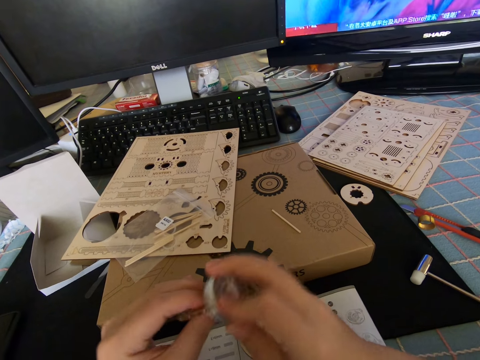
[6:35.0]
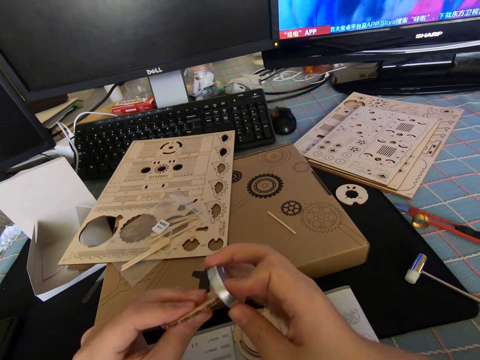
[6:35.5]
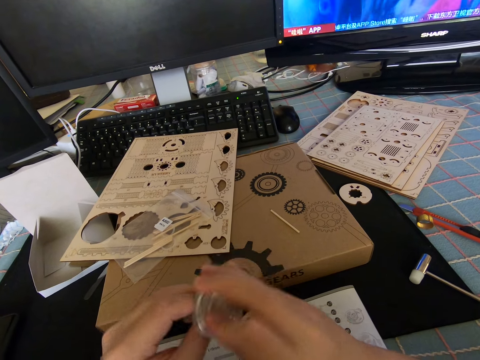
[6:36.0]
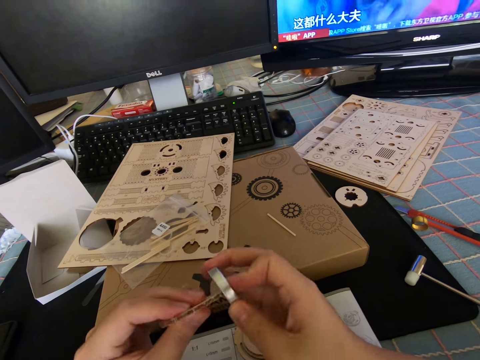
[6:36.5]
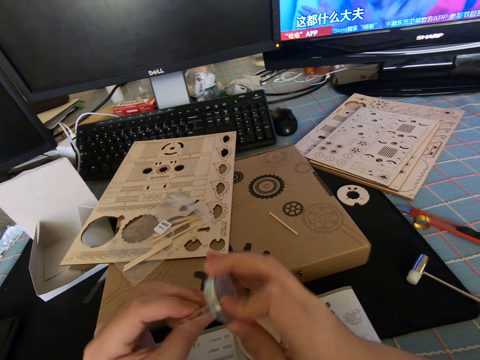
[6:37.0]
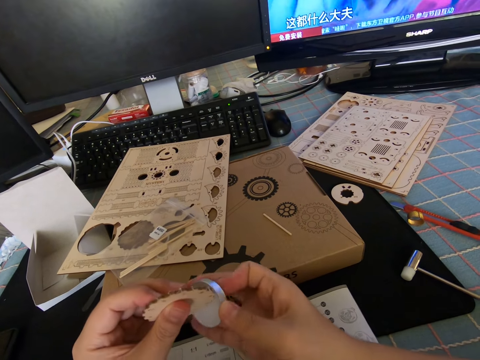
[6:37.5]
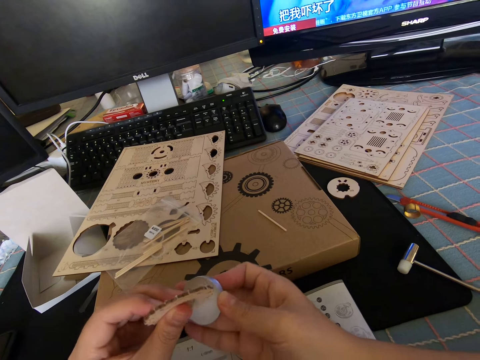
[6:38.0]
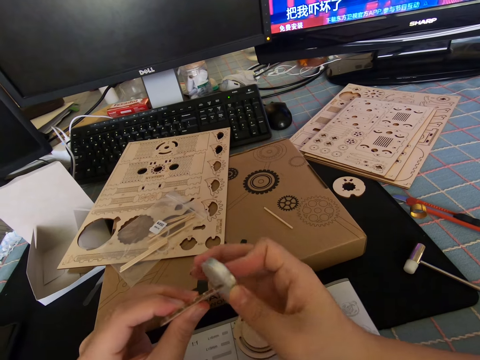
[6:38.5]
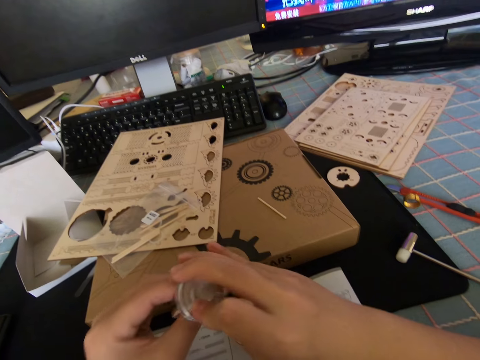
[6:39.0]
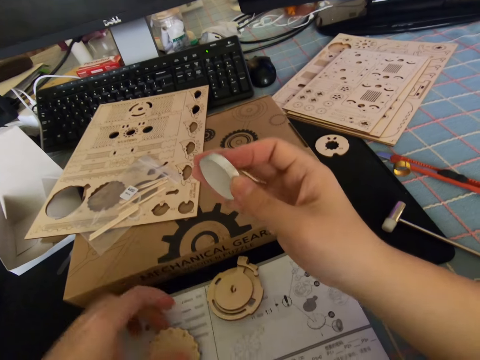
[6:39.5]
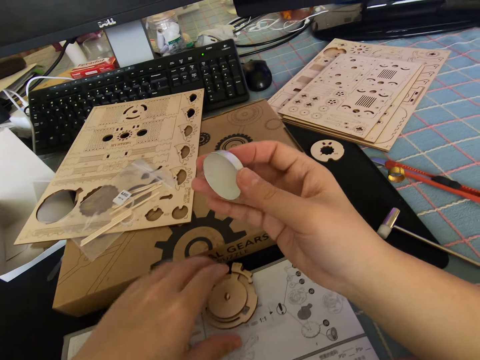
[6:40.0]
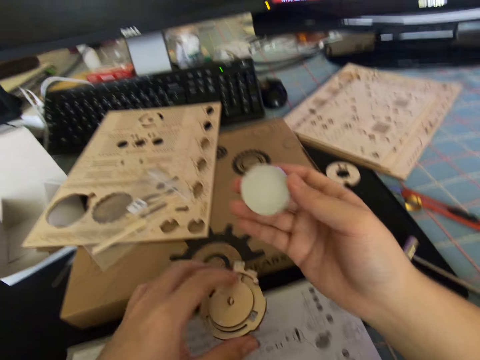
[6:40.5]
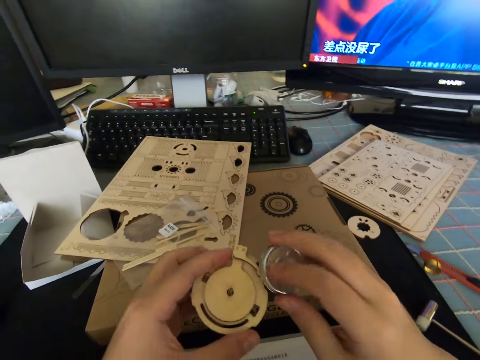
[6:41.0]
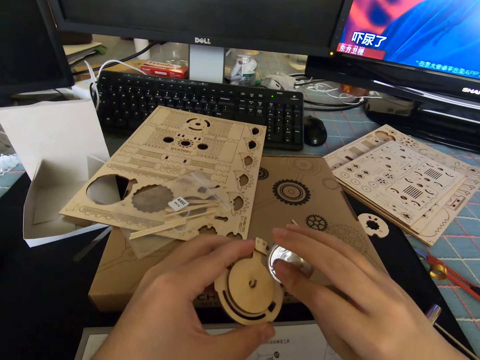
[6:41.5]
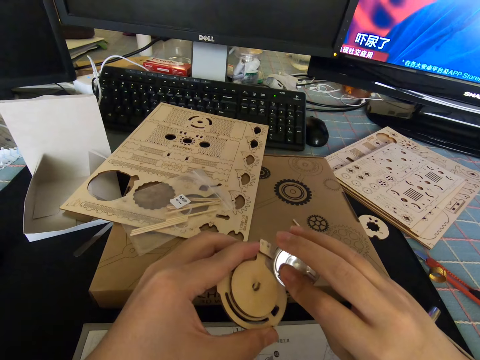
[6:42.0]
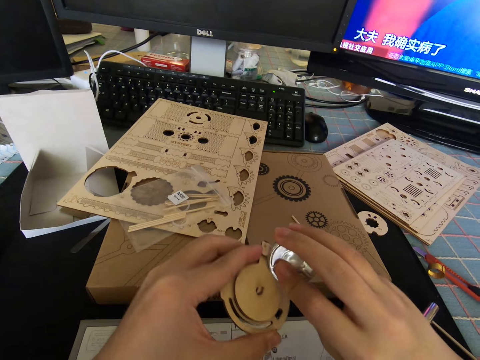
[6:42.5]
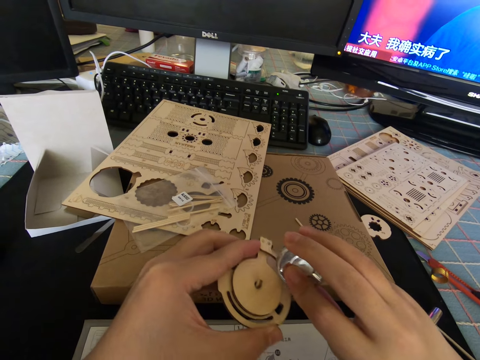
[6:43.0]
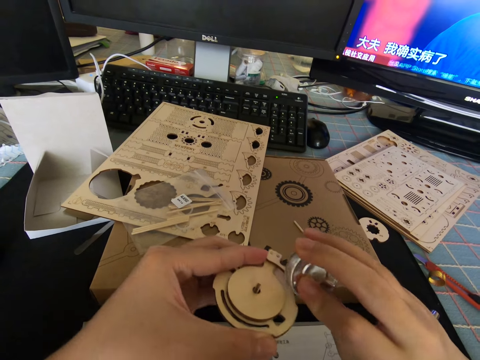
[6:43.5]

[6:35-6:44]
The camera wearer places the cutout part on the manual with his left hand. He picks up another part from the table with his left hand. He rubs the disc in his right hand on the edge of the cutout.

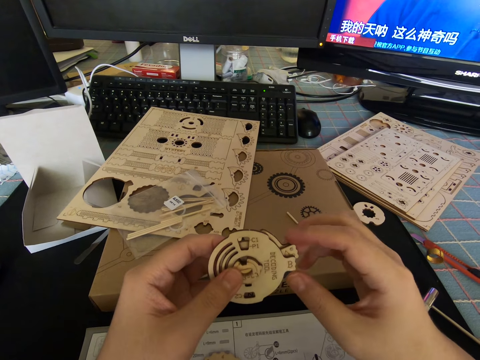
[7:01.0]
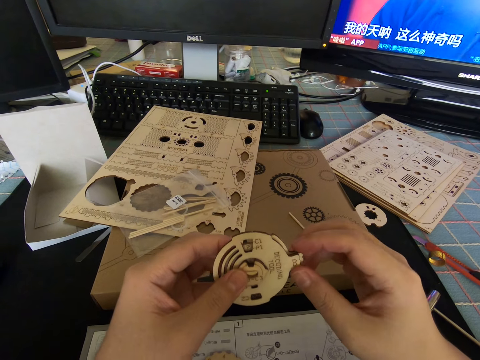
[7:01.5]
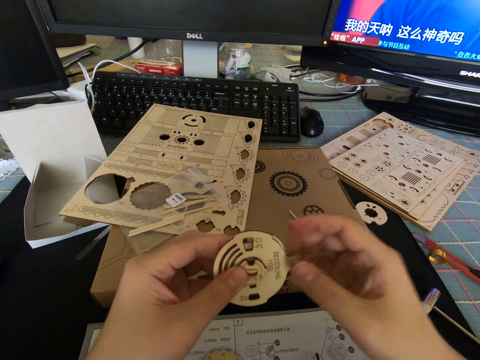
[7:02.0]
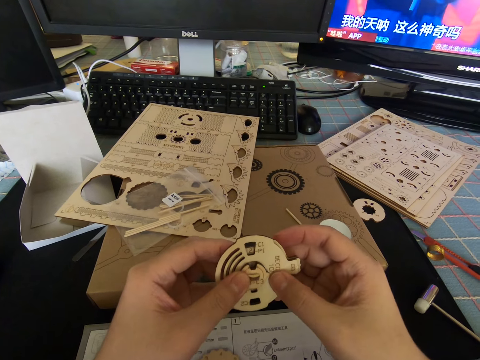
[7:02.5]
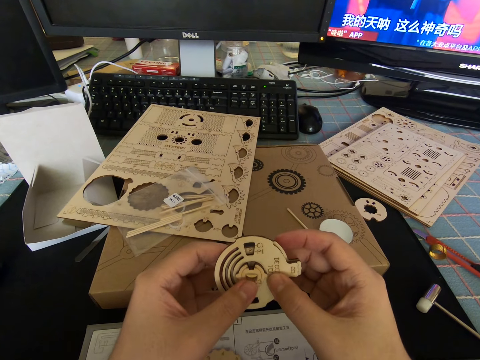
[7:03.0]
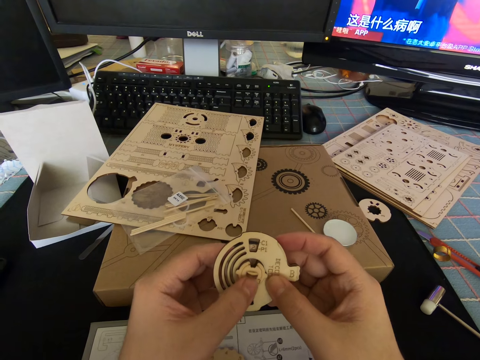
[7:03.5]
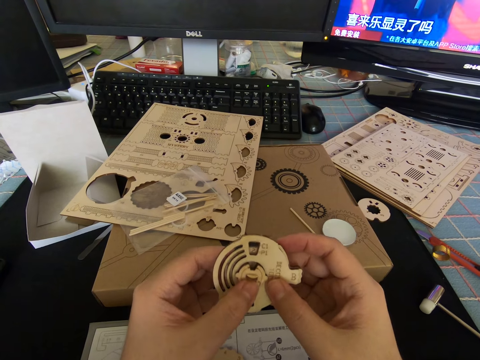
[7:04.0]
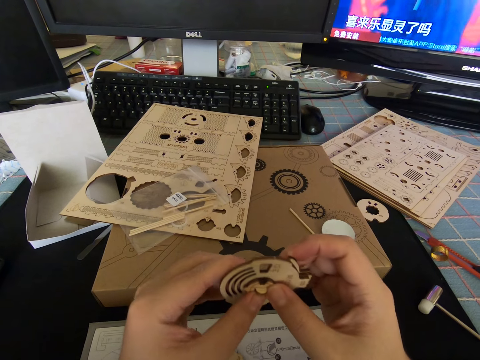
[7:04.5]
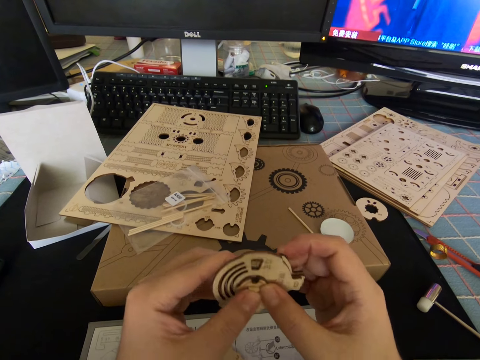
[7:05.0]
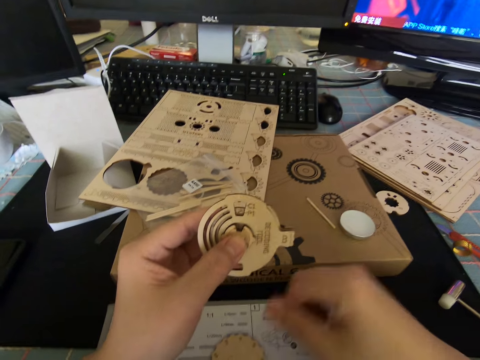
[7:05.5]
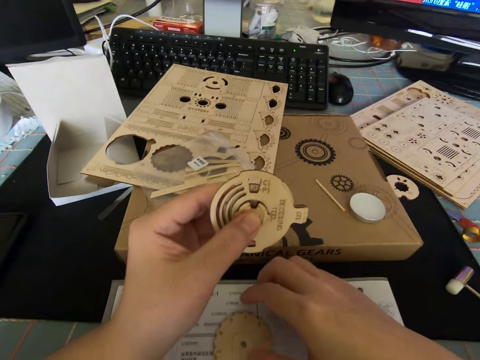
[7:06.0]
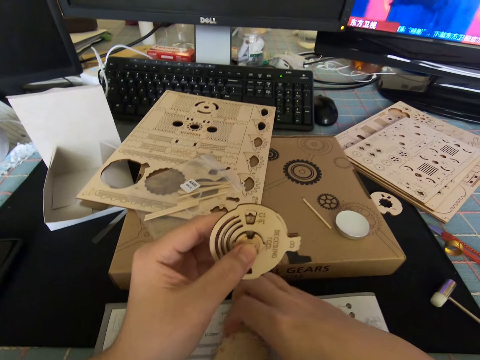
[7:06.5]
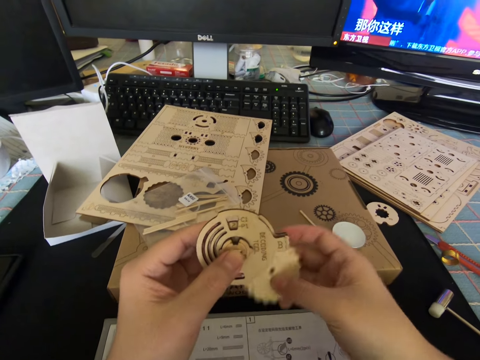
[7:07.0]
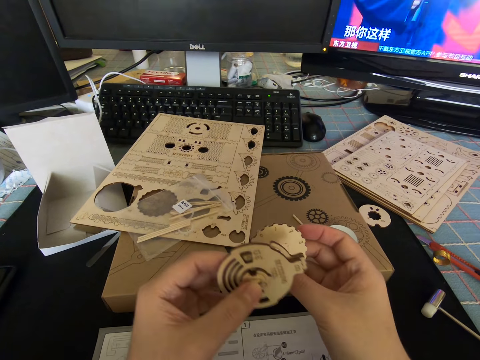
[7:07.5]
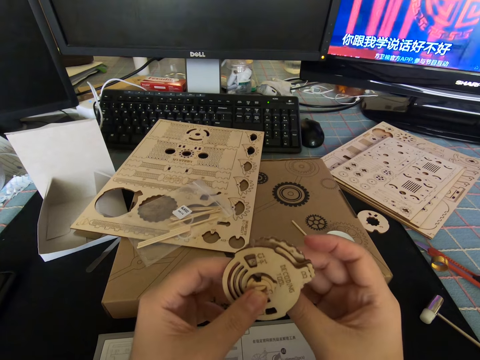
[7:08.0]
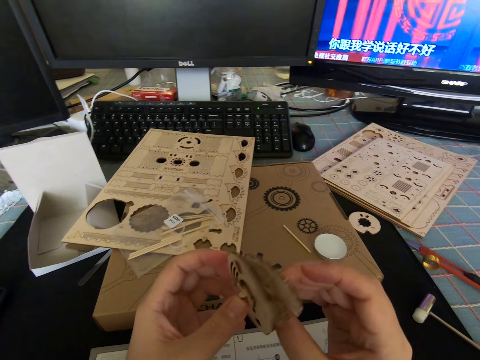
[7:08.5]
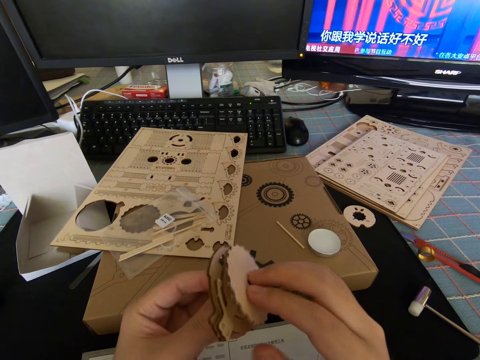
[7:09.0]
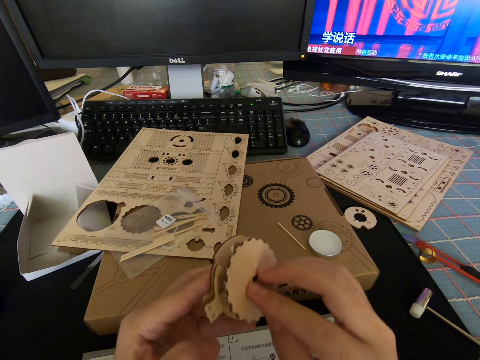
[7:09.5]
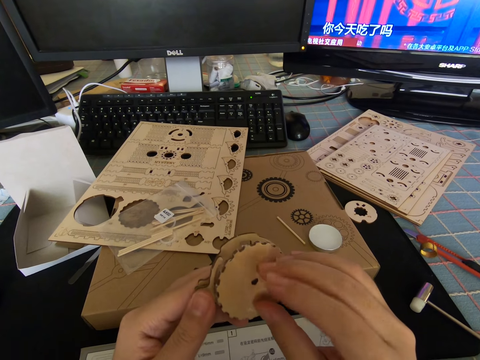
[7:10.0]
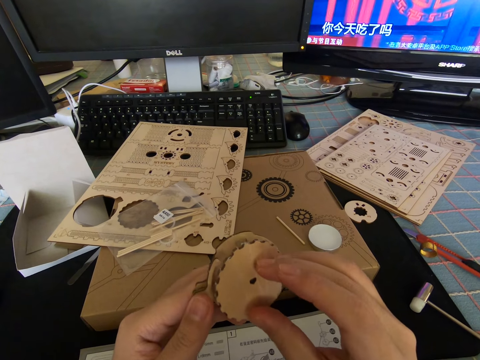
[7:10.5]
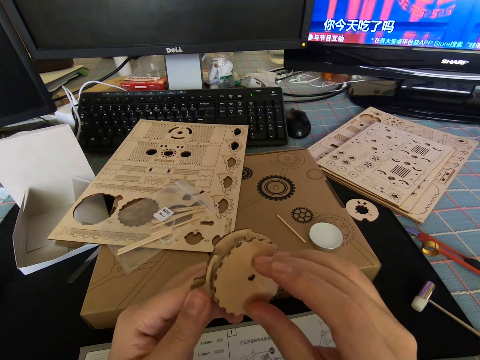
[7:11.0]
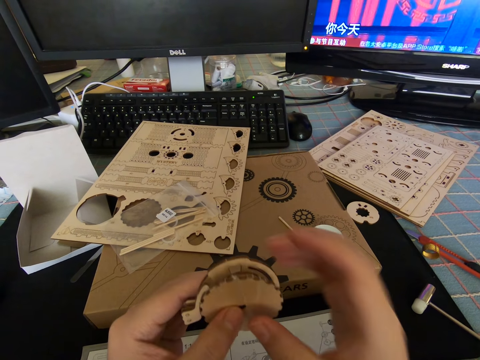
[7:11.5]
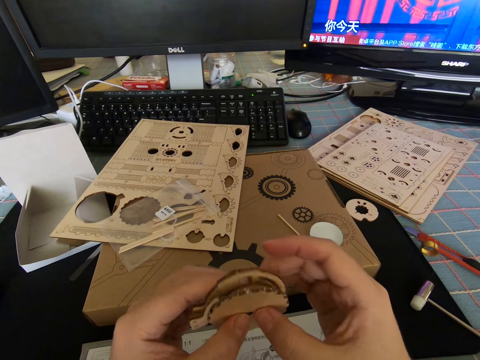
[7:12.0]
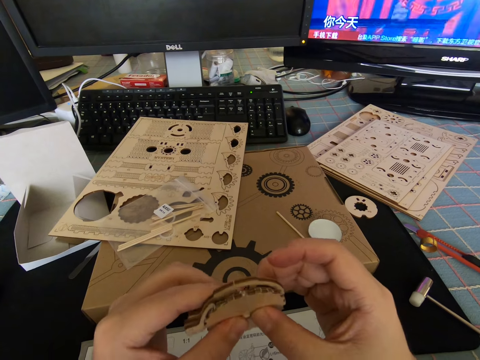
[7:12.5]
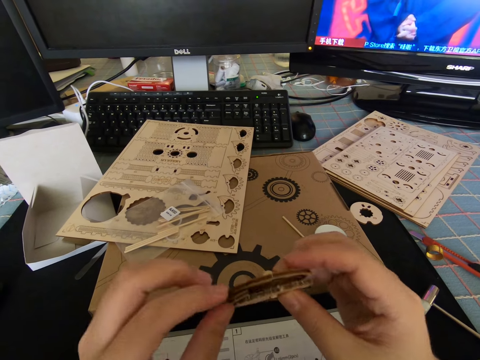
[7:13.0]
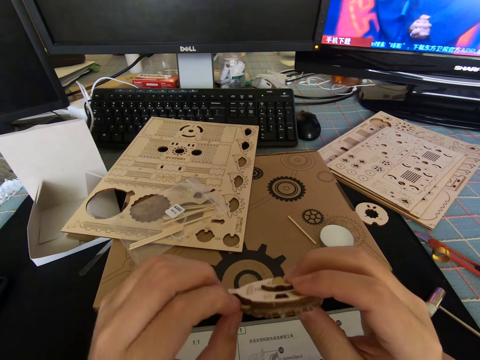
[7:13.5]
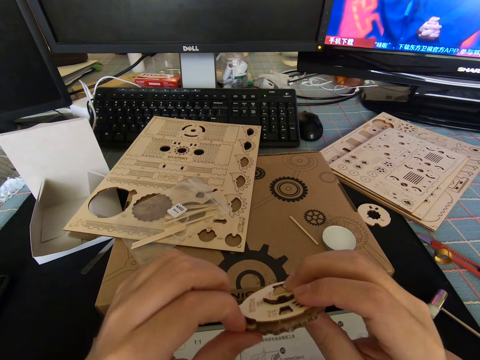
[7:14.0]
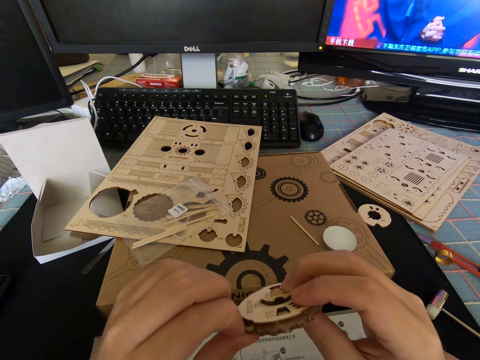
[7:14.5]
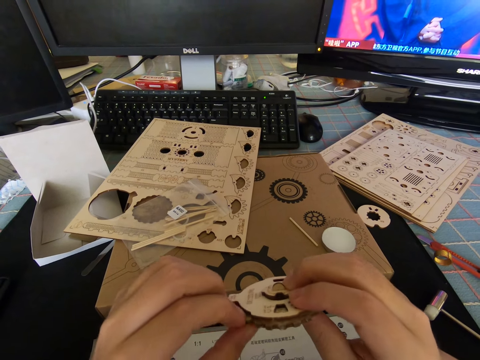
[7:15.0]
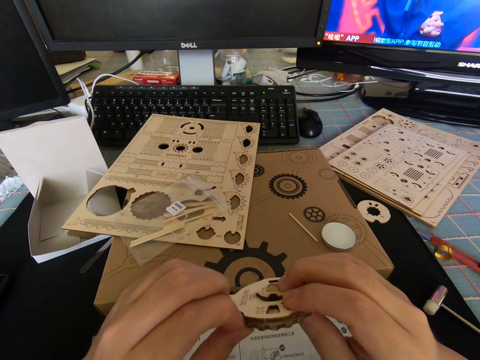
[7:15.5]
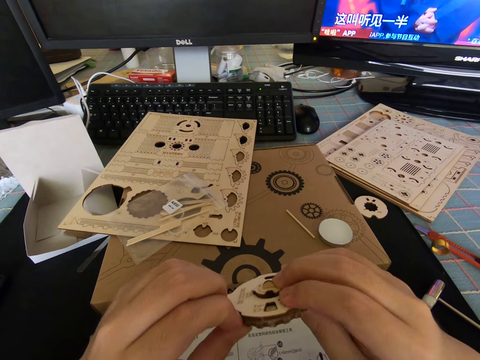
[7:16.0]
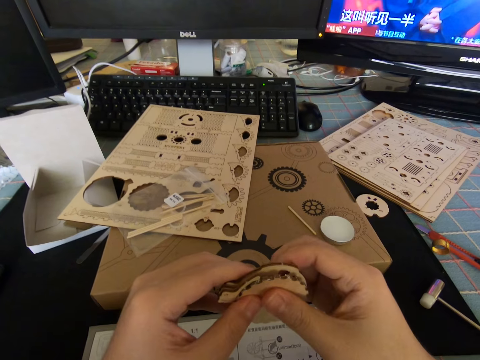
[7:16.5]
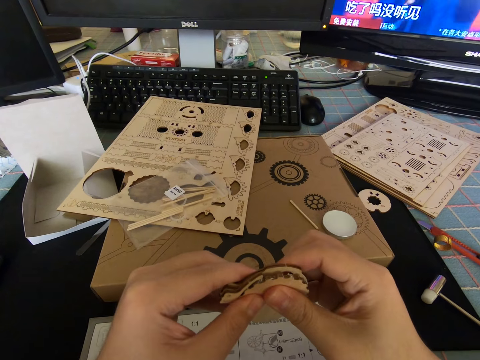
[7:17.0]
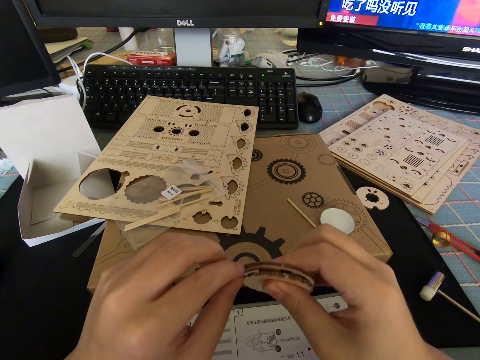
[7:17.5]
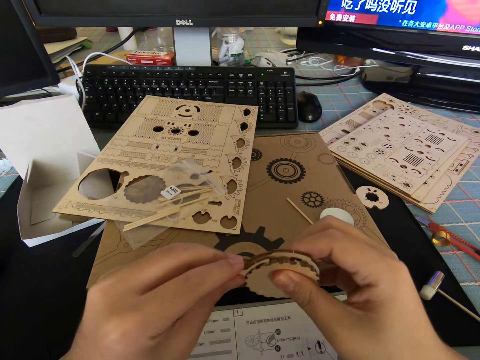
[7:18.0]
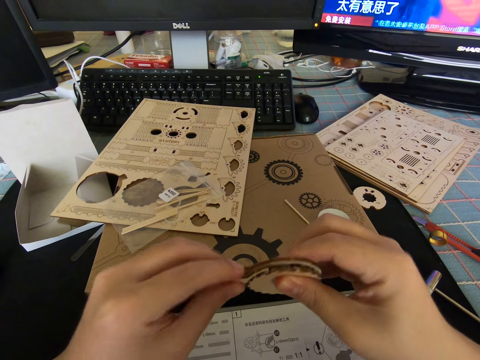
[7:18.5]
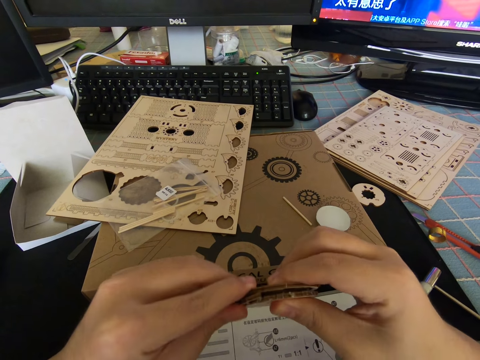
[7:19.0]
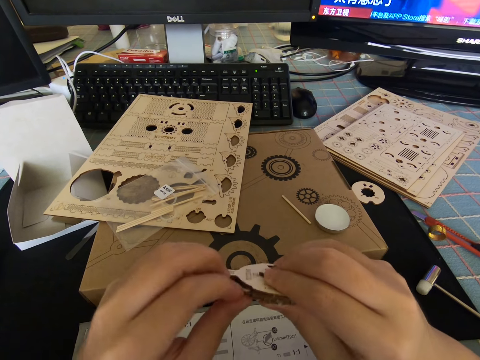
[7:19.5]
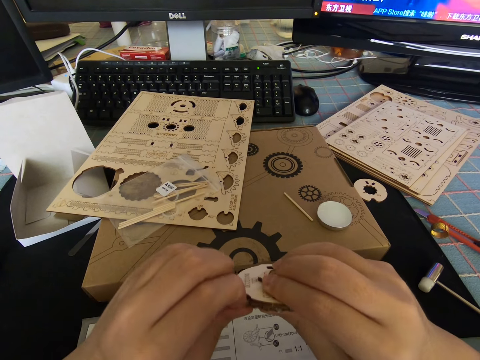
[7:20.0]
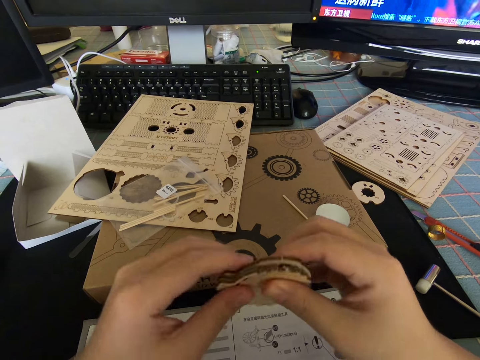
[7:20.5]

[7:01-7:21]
The camera wearer moves a part of the cutout with his hand. He places his hands in the middle of the cutout. He presses a part of the cutout with his hand. He presses a part of the cutout with his hands. He picks up the other cutout piece. He joins the parts together. He turns the cutout. He joins the parts together with his hands.
